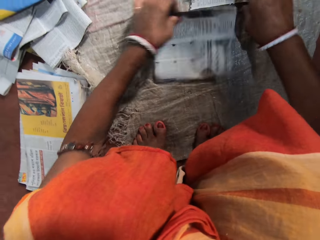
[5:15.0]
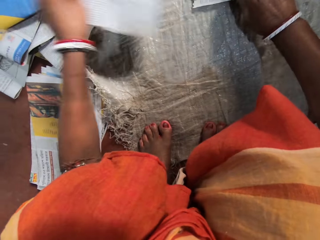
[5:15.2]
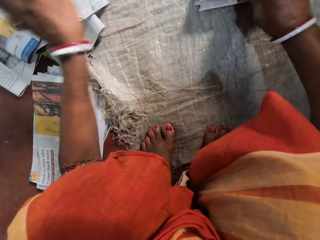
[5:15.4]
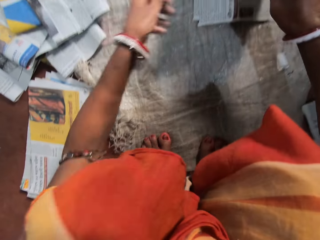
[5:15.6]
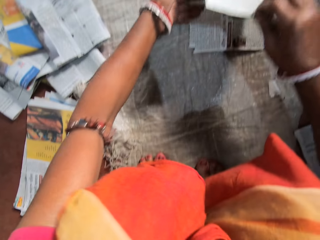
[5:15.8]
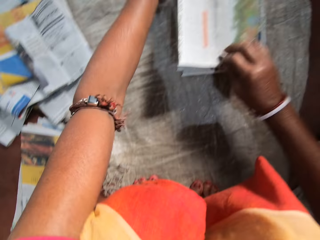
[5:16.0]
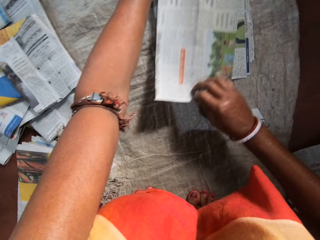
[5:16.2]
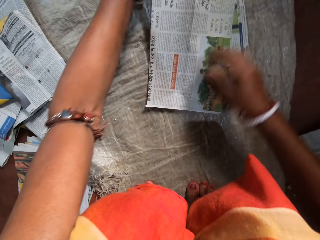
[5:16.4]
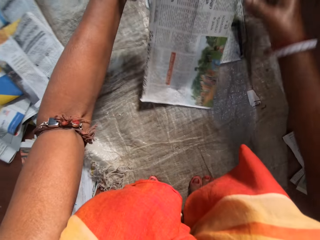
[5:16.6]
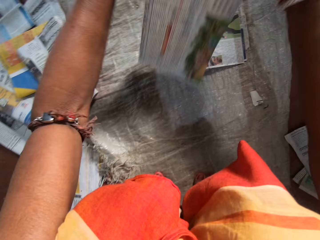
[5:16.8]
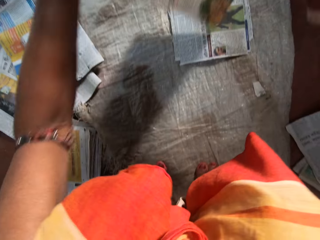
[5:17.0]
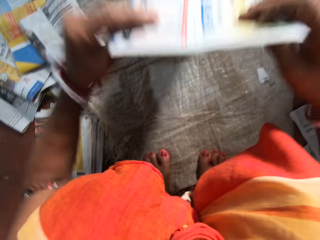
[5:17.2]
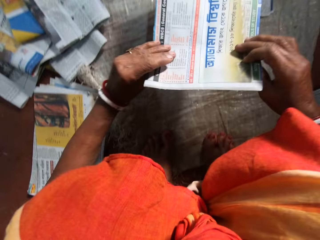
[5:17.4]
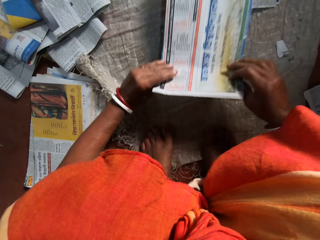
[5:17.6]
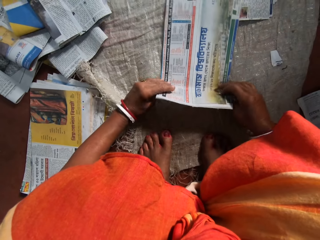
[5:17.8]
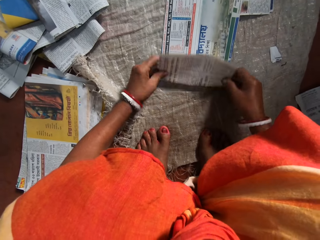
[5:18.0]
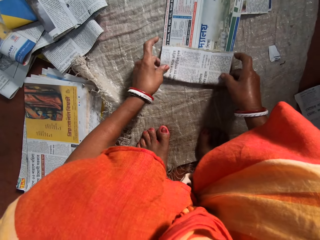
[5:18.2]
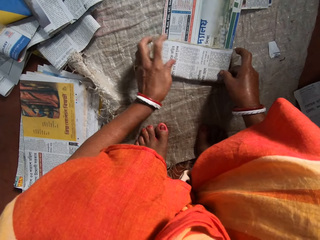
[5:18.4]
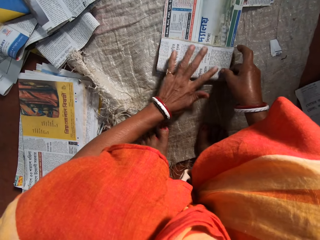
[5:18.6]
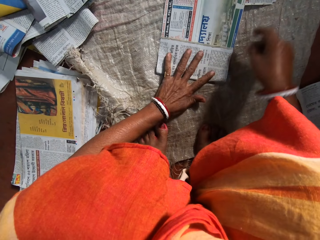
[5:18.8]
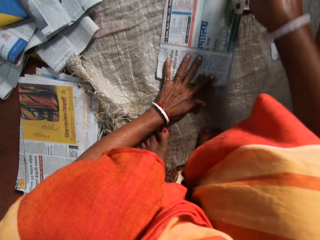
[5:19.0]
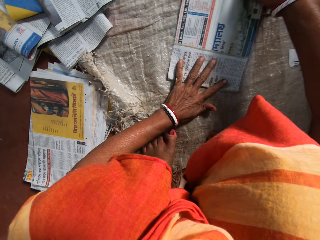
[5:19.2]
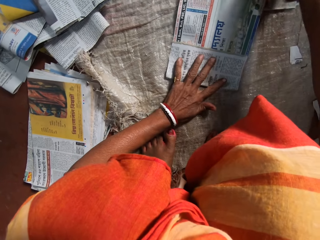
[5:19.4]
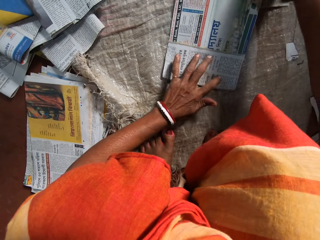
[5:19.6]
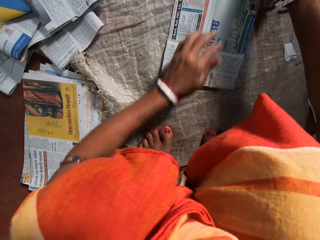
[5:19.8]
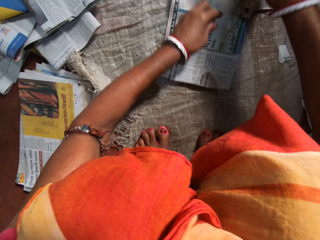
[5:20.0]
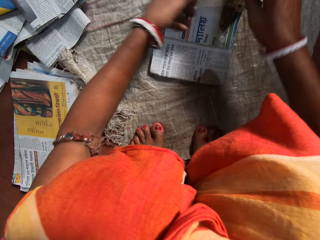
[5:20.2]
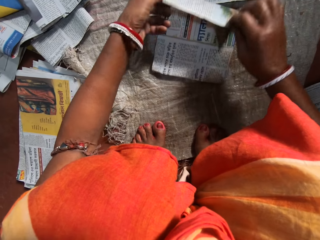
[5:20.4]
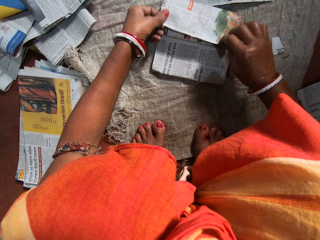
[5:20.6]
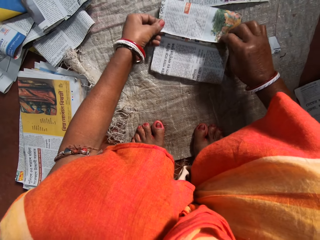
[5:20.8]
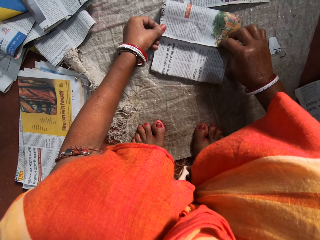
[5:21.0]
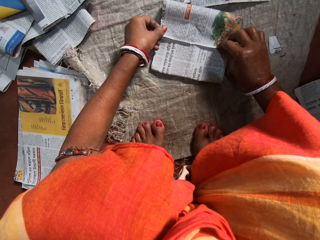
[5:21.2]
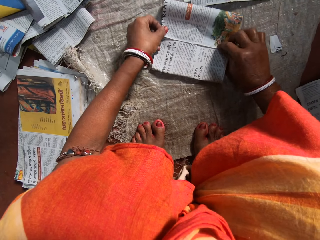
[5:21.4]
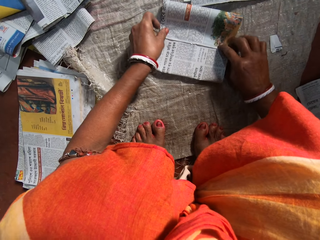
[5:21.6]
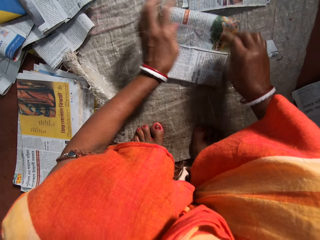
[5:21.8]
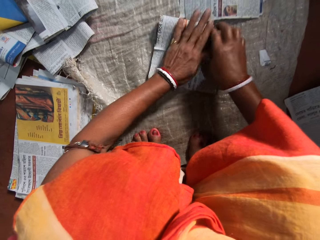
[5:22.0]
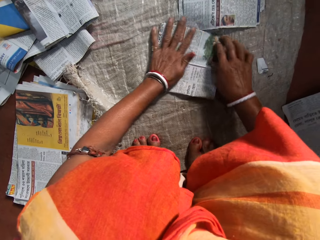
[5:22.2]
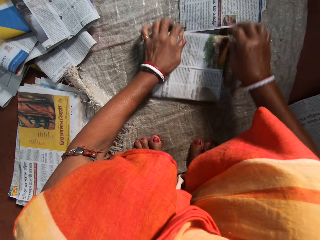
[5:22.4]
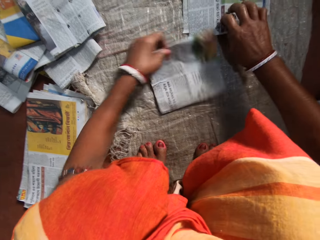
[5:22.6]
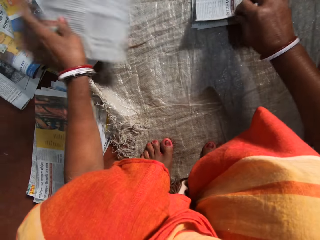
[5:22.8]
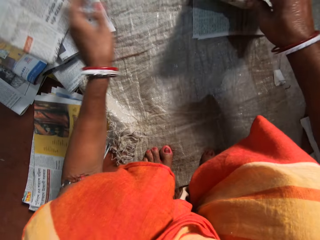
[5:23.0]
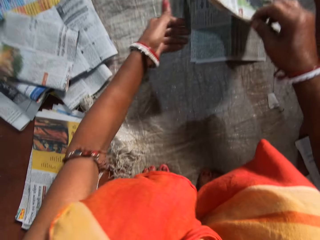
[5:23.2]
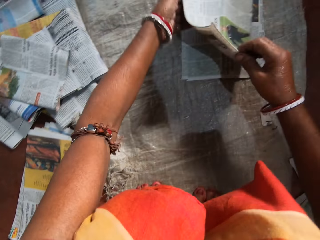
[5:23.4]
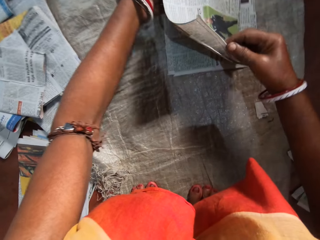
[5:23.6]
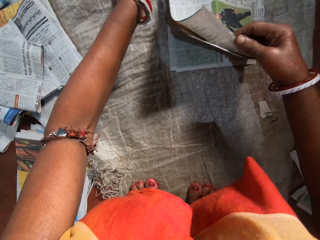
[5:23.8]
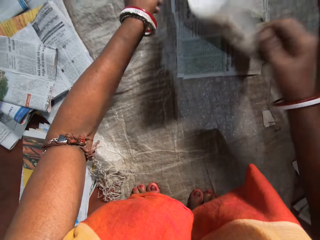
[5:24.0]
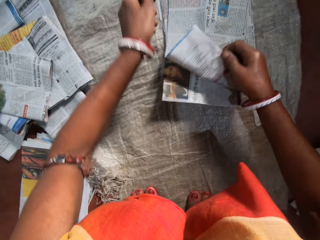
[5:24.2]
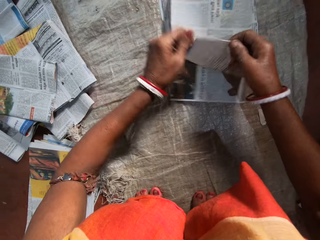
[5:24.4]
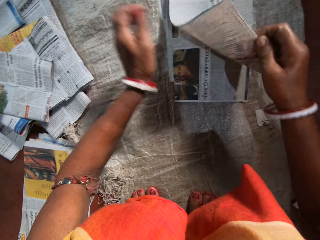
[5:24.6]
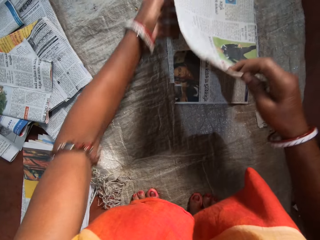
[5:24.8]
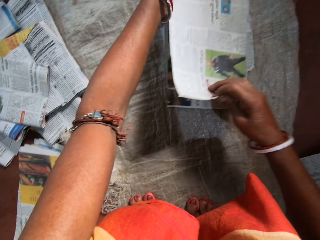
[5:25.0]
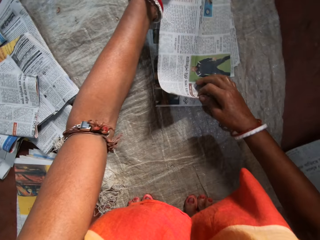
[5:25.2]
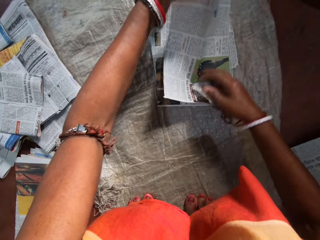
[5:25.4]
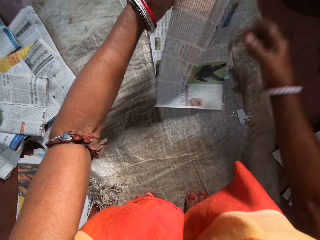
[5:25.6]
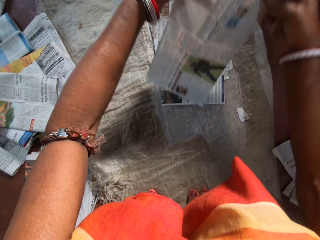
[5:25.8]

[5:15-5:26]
The camera wearer presses the newspaper with her hands. She lifts a newspaper from the others and drops the folded paper with her left hand on a stack of folded papers. She picks a newspaper from the others, turns the newspaper and places the newspaper on the others. She folds the paper on the floor with both hands. She places her left hand on the newspaper. She folds the newspaper. She presses the newspaper with her hands. She lifts a newspaper from the others and drops the folded paper with her left hand on the stack of folded papers. She picks a newspaper from the others.

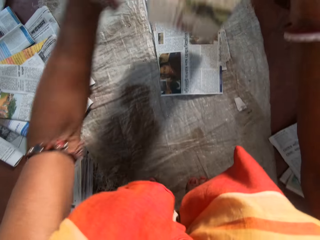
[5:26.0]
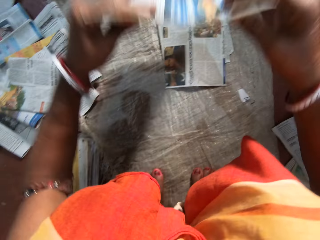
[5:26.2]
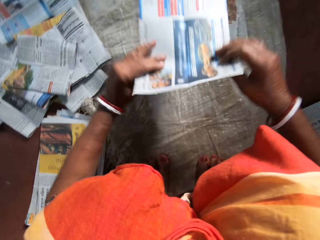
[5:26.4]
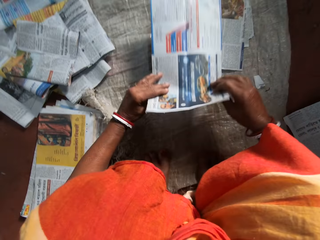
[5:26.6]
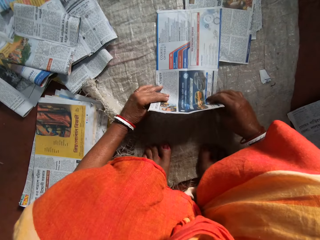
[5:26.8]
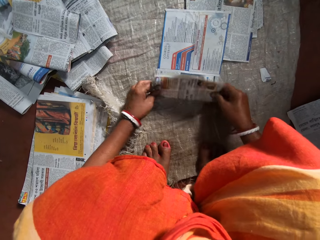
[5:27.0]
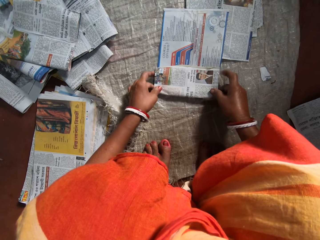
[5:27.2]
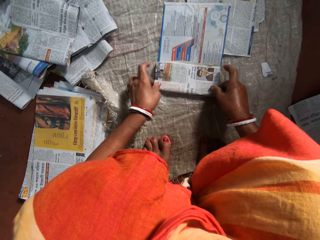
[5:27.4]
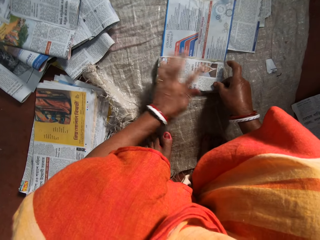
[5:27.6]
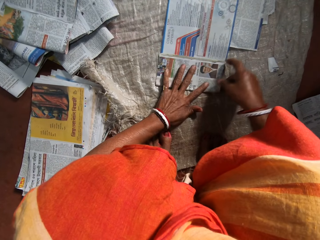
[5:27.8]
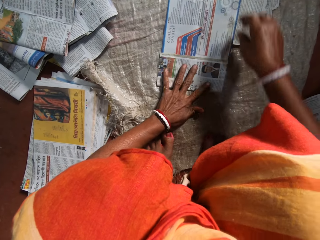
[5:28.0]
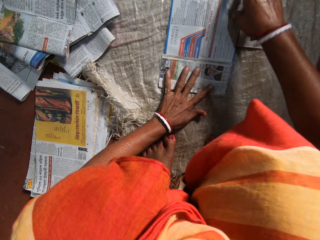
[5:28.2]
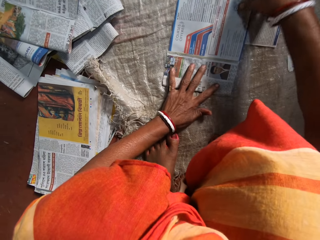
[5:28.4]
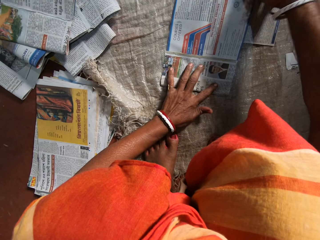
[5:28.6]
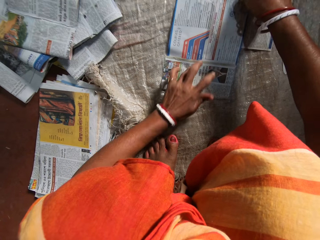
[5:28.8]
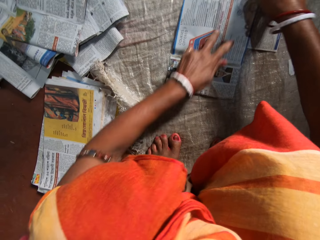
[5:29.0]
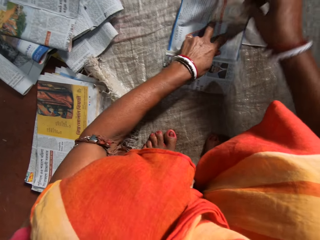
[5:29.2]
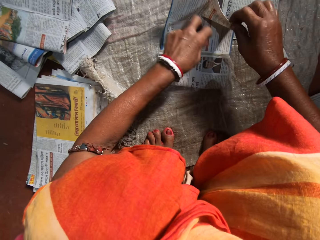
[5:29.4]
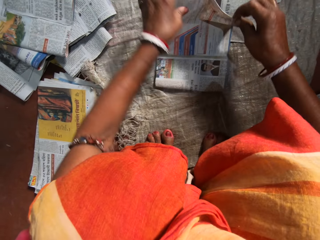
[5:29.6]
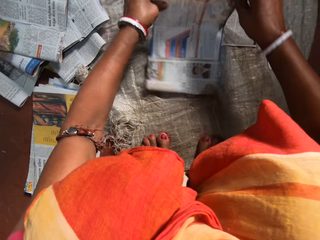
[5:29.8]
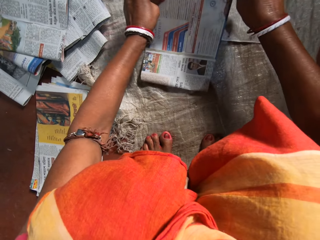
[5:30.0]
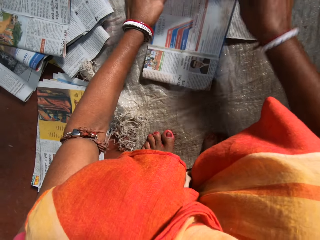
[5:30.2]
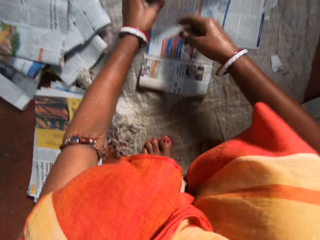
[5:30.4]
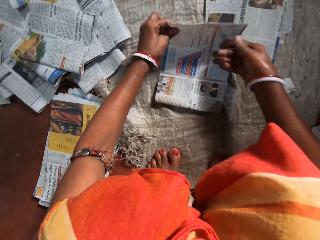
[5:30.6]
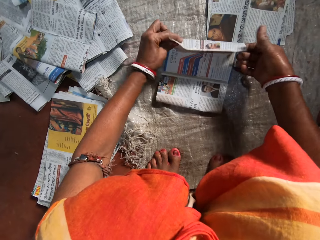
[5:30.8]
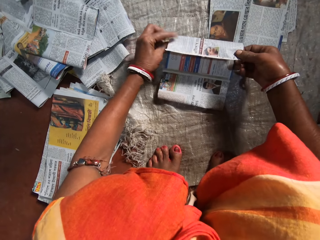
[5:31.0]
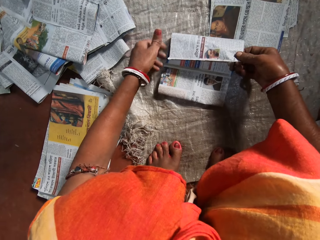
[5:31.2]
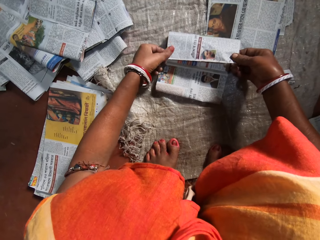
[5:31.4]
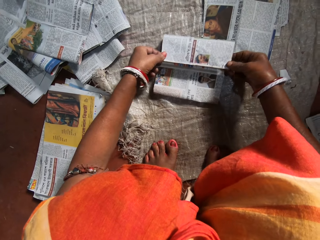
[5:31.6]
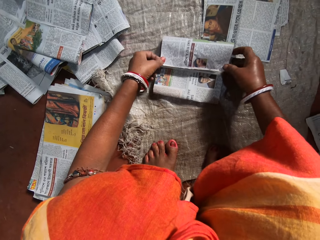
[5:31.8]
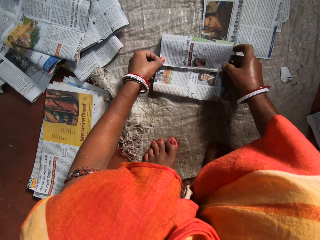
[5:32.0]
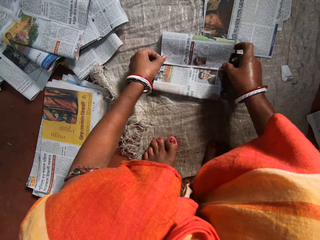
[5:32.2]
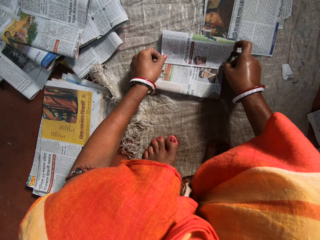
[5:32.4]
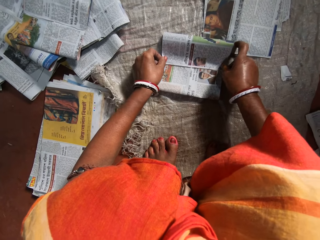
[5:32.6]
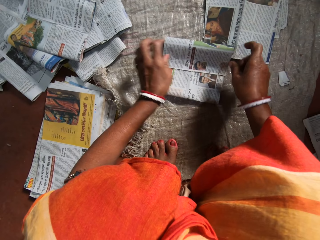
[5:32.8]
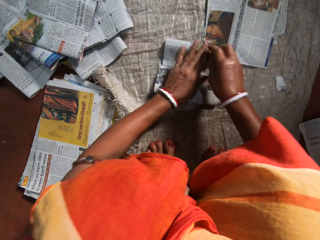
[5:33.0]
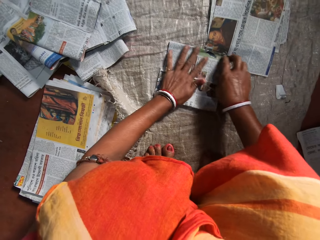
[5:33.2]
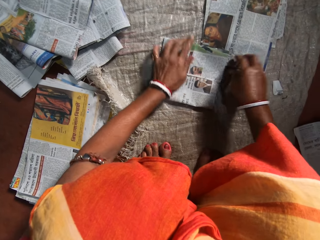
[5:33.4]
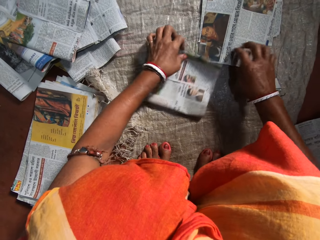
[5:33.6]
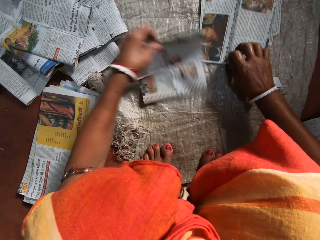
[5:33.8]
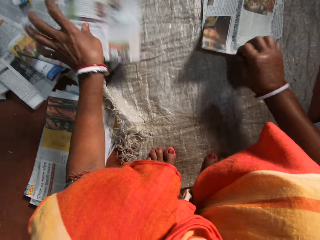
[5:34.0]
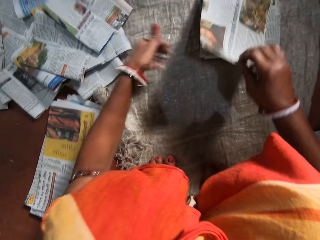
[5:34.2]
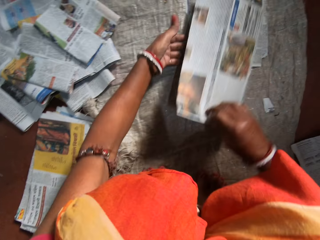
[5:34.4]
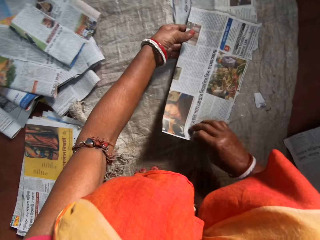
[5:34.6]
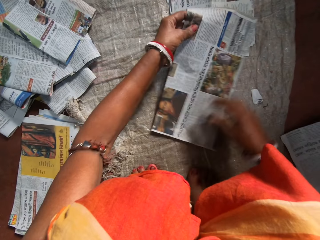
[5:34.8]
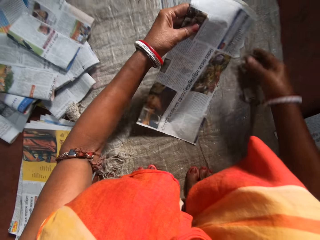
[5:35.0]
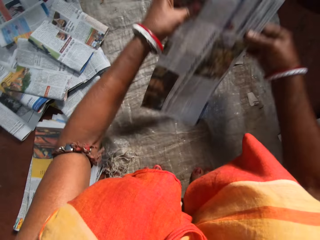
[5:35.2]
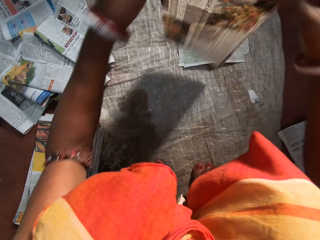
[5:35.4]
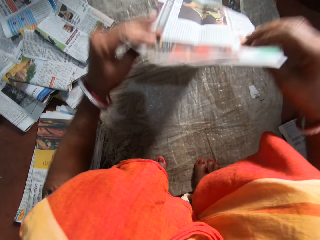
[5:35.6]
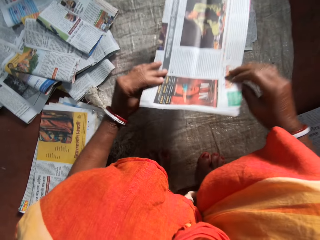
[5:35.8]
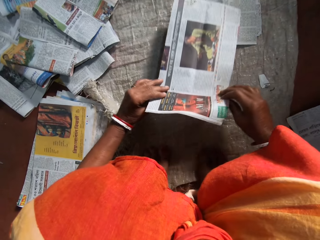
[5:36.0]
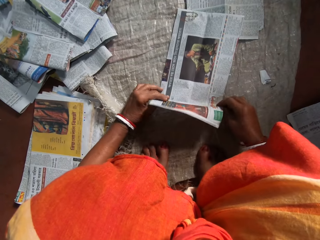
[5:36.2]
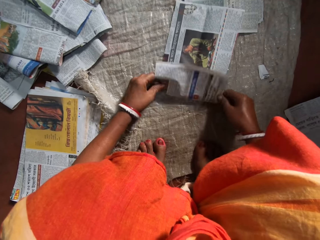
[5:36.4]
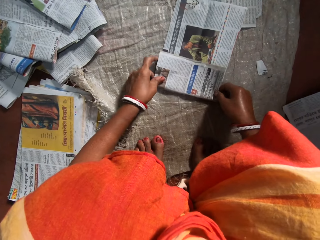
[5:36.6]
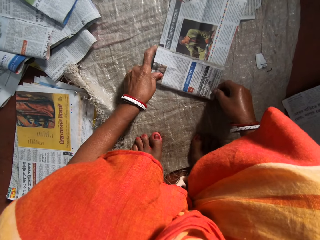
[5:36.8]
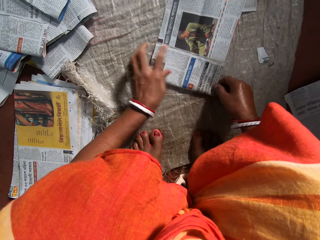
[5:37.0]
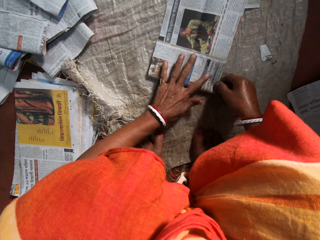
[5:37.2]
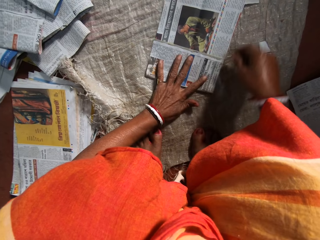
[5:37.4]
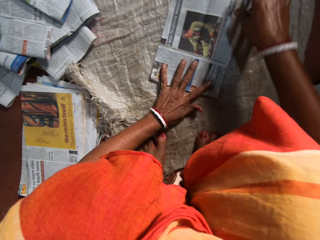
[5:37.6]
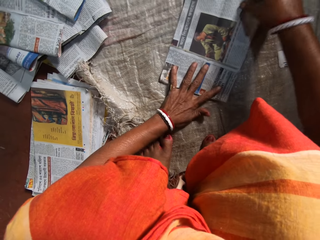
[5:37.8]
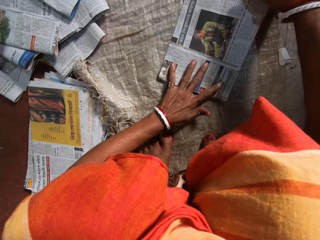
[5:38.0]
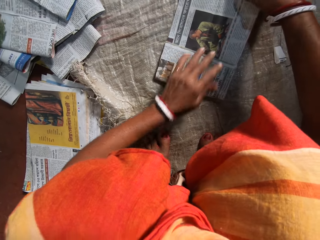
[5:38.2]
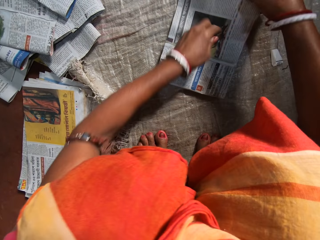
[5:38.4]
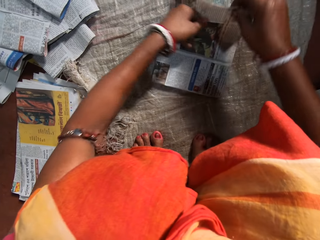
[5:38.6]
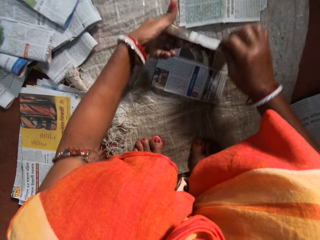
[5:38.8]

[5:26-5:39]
The camera wearer turns the newspaper and places the newspaper on the others. She folds the paper on the floor with both hands. She places her left hand on the newspaper. She folds the newspaper. She presses the newspaper with her hands. She drops the folded paper with her left hand on a stack of folded papers. She picks a newspaper from the others. She turns the newspaper and places the newspaper on a sack. She folds the paper on the floor with both hands. She places her left hand on the newspaper.
